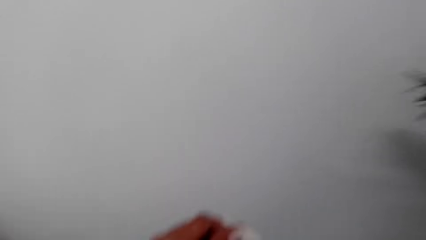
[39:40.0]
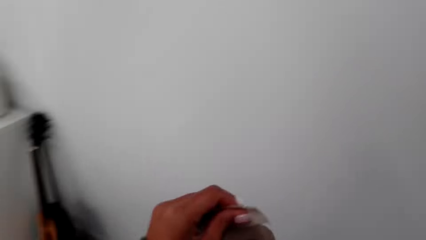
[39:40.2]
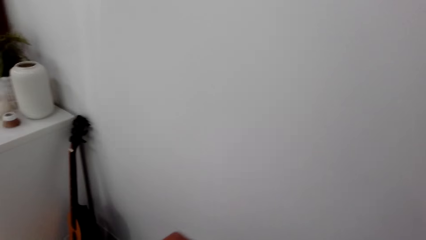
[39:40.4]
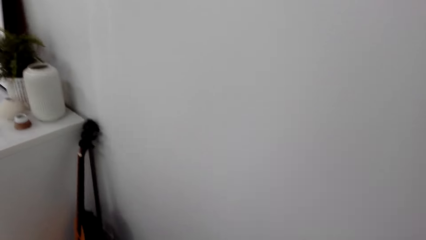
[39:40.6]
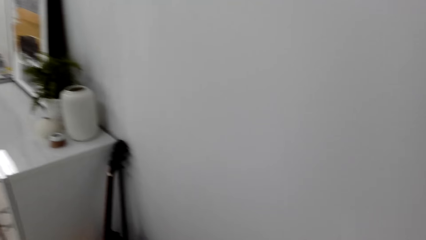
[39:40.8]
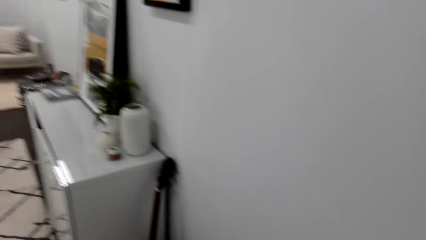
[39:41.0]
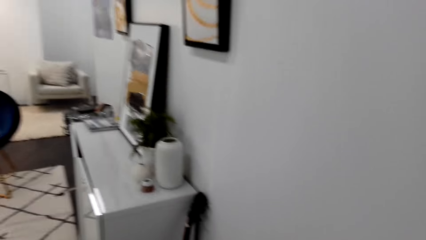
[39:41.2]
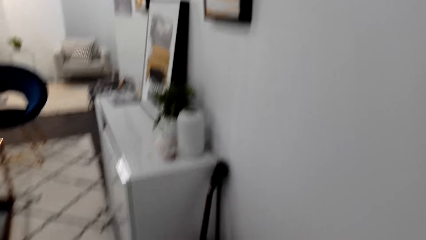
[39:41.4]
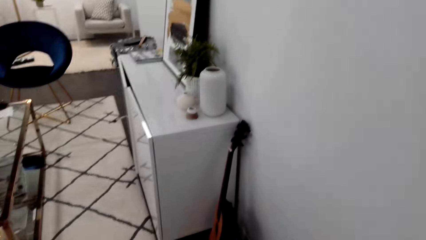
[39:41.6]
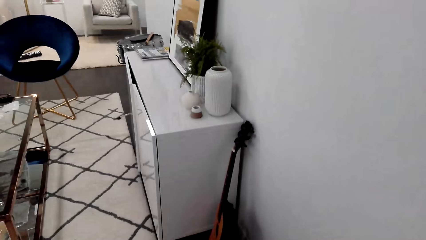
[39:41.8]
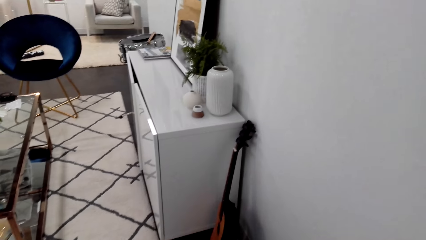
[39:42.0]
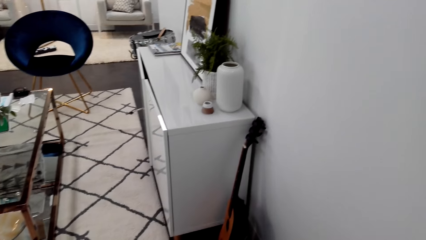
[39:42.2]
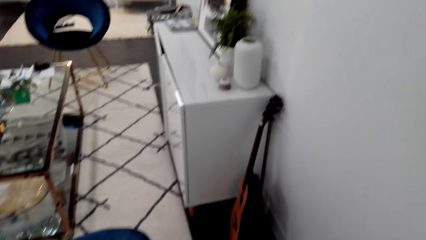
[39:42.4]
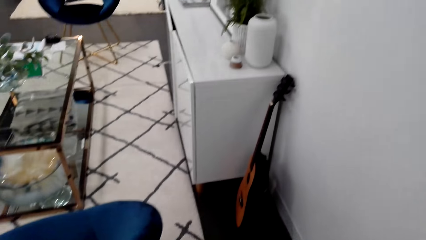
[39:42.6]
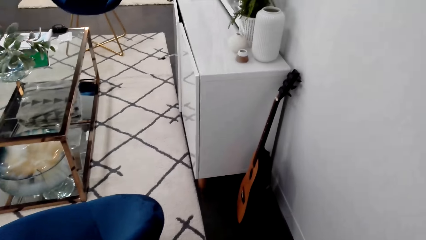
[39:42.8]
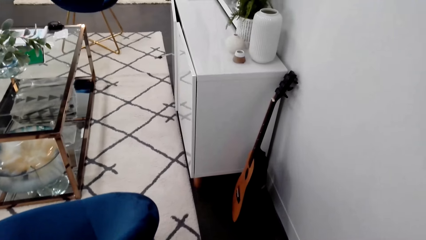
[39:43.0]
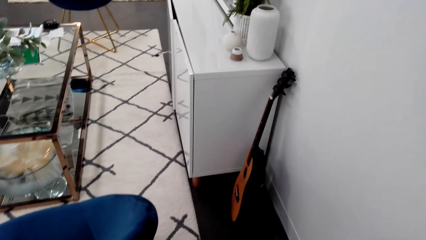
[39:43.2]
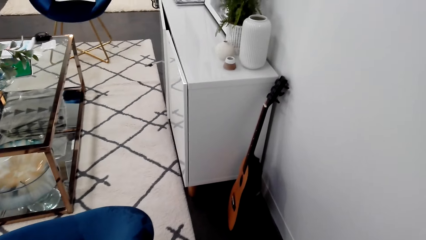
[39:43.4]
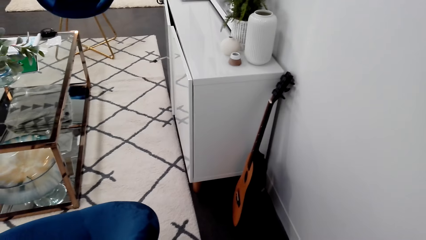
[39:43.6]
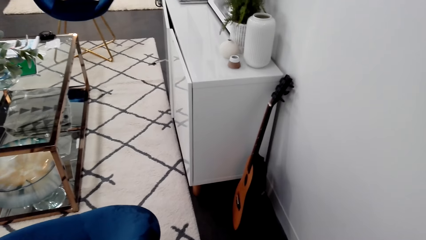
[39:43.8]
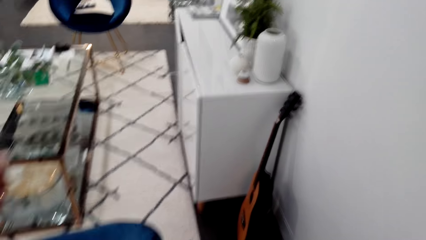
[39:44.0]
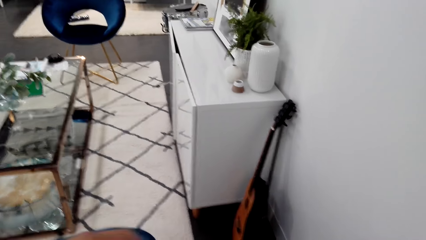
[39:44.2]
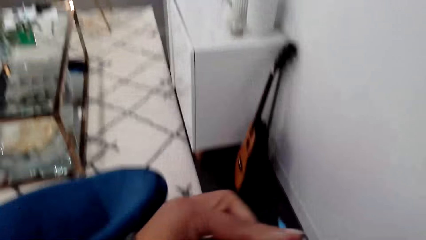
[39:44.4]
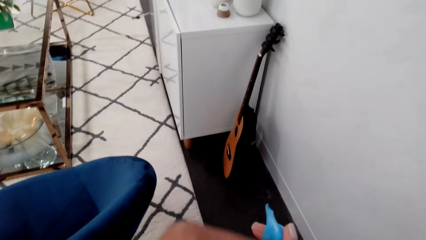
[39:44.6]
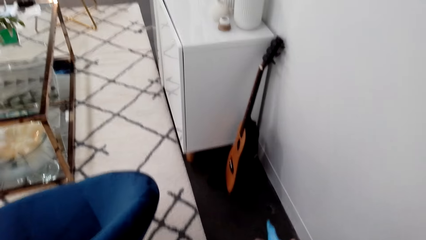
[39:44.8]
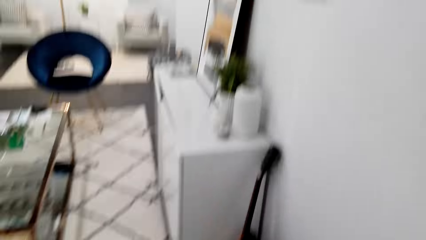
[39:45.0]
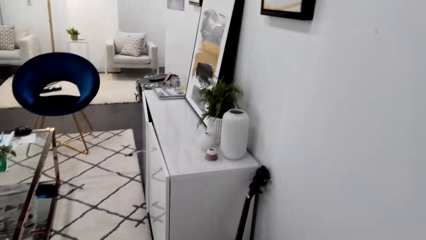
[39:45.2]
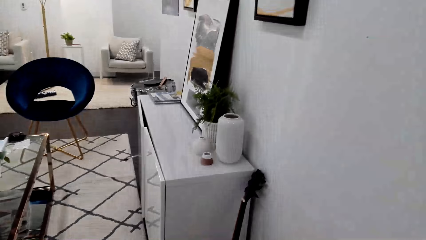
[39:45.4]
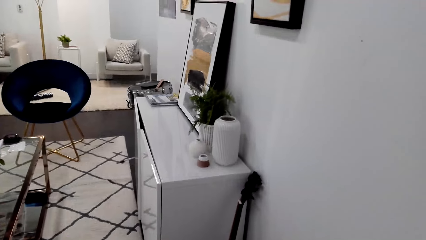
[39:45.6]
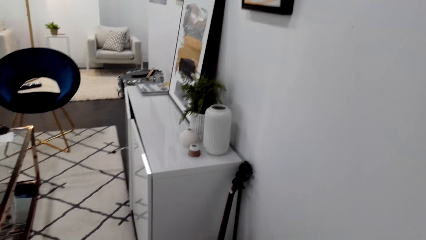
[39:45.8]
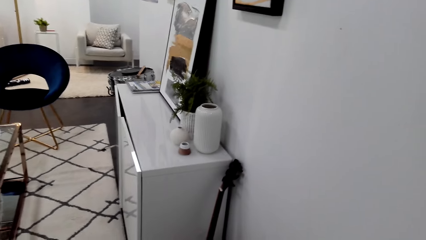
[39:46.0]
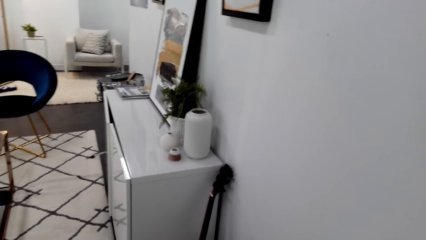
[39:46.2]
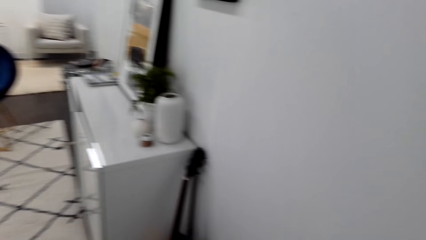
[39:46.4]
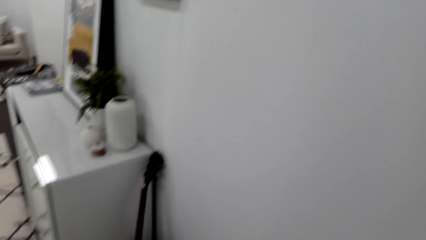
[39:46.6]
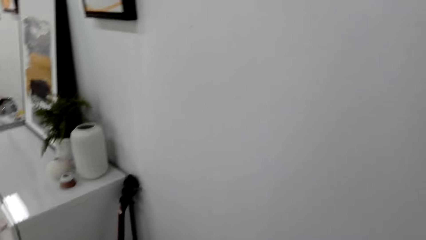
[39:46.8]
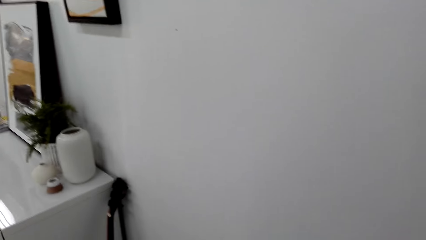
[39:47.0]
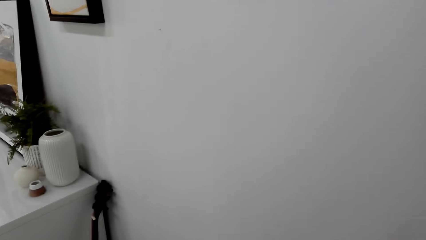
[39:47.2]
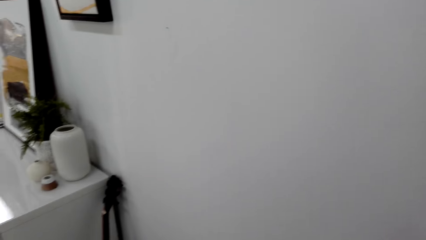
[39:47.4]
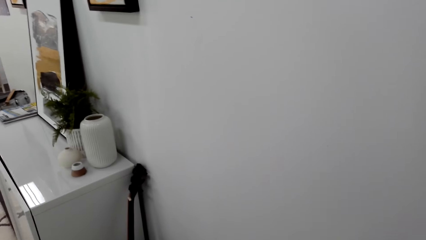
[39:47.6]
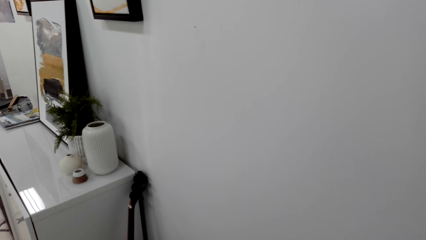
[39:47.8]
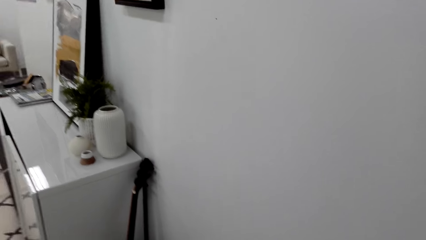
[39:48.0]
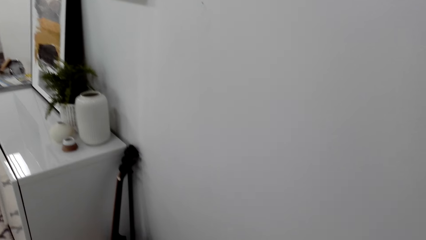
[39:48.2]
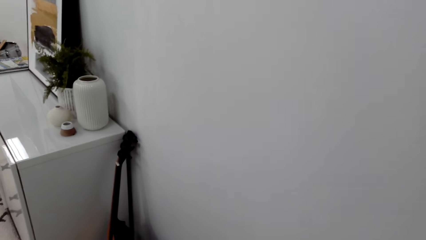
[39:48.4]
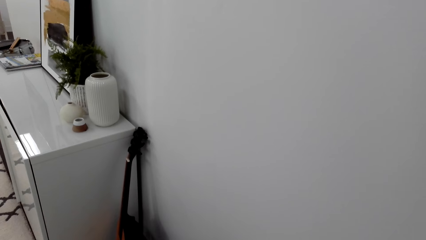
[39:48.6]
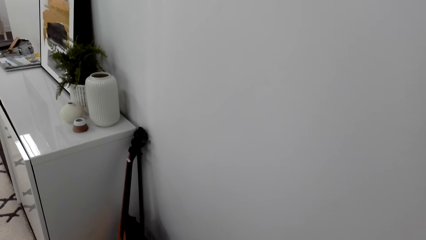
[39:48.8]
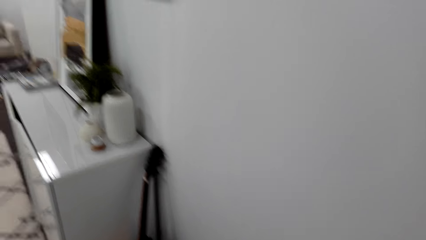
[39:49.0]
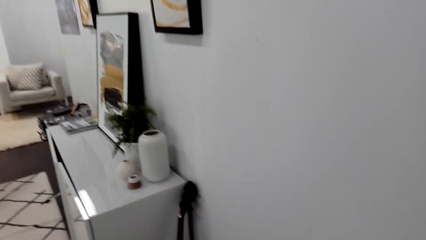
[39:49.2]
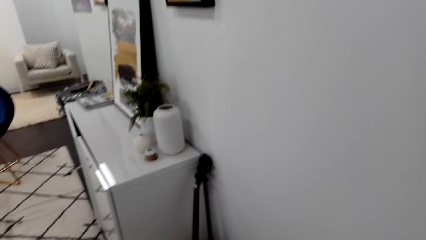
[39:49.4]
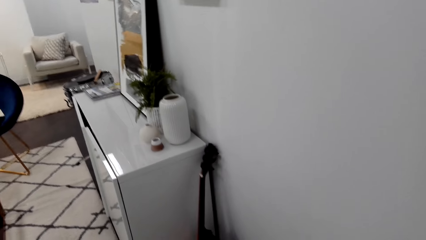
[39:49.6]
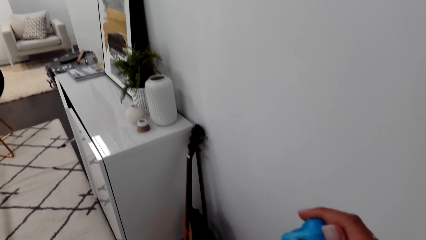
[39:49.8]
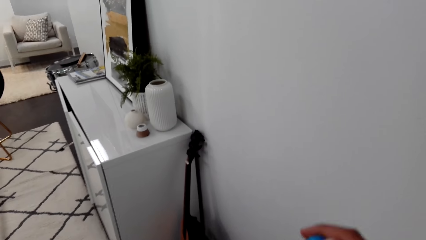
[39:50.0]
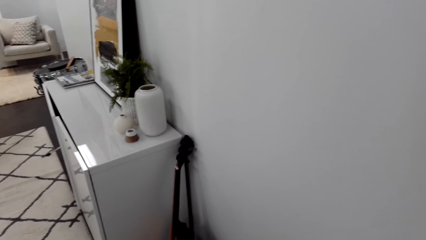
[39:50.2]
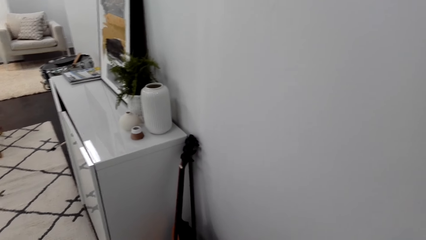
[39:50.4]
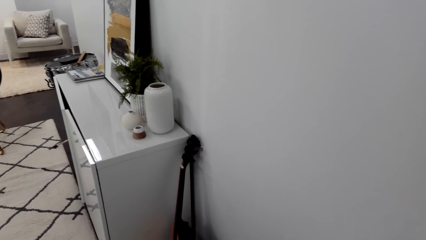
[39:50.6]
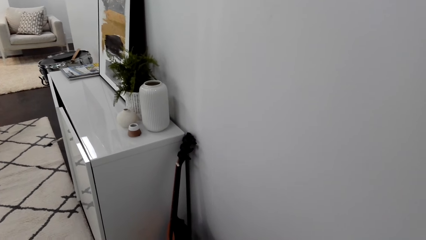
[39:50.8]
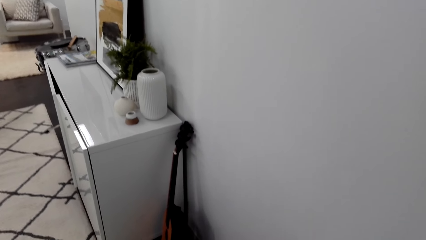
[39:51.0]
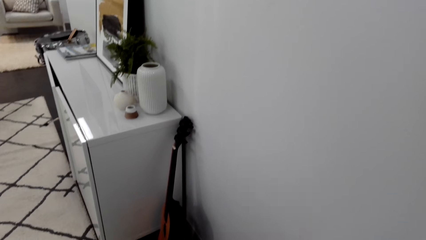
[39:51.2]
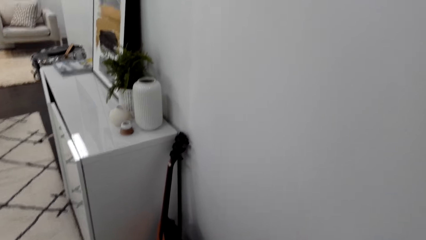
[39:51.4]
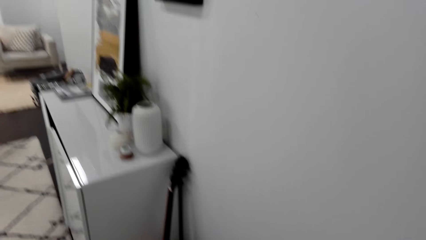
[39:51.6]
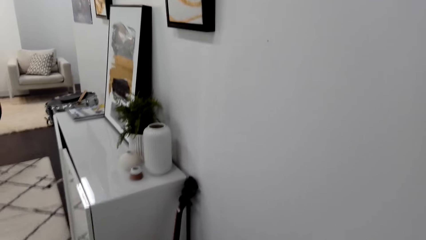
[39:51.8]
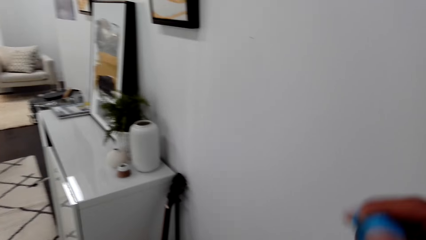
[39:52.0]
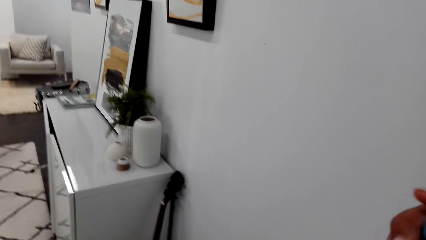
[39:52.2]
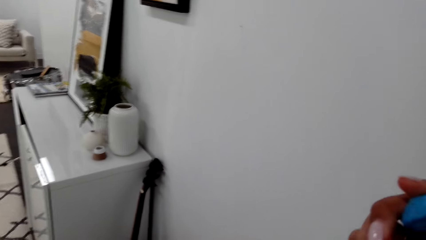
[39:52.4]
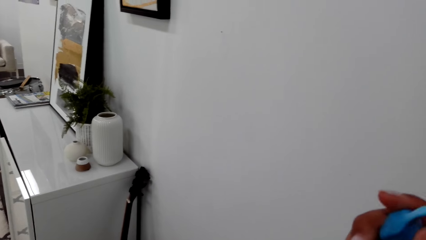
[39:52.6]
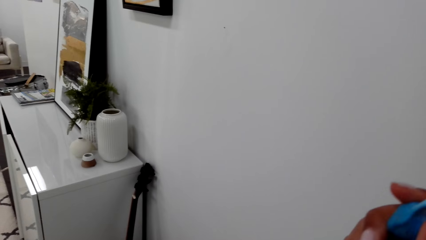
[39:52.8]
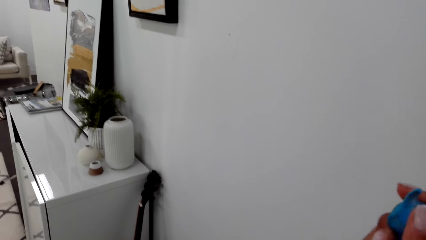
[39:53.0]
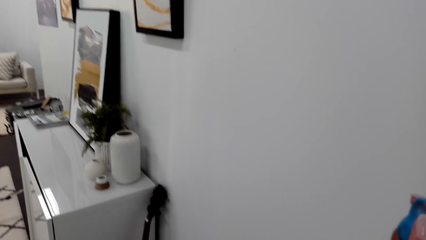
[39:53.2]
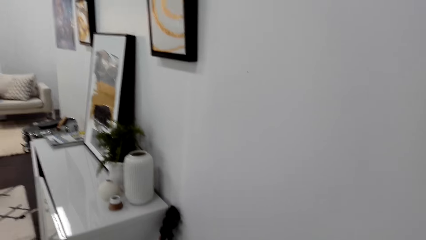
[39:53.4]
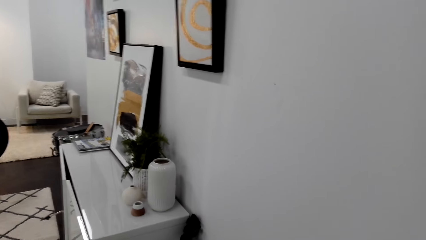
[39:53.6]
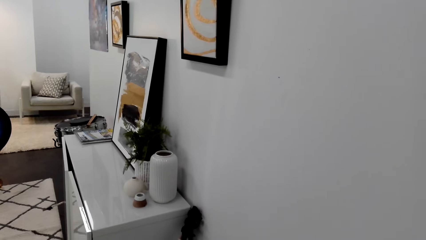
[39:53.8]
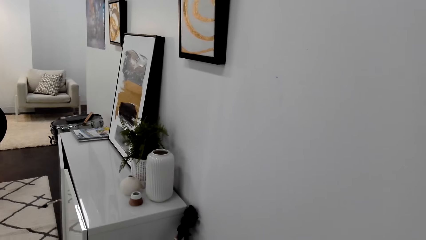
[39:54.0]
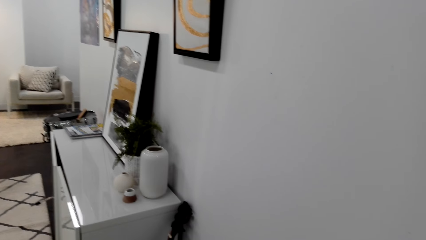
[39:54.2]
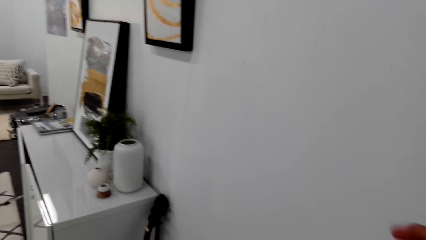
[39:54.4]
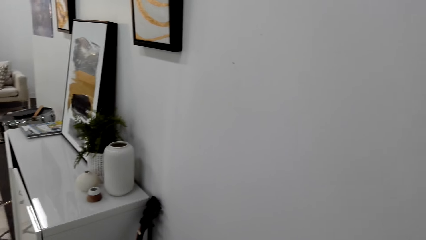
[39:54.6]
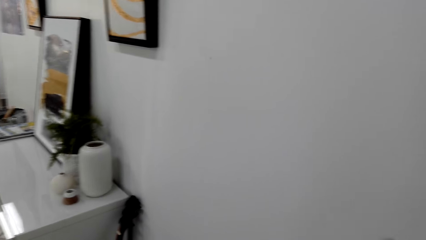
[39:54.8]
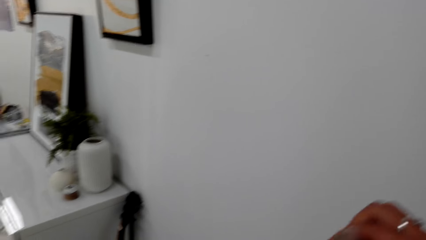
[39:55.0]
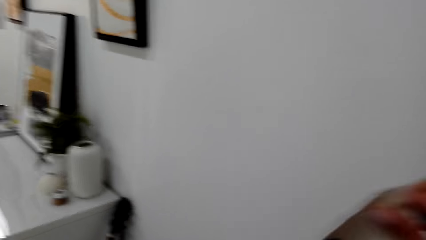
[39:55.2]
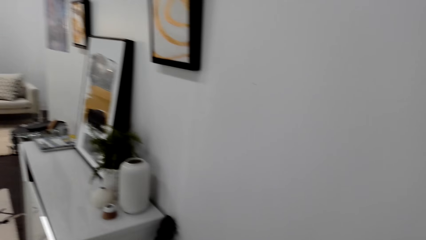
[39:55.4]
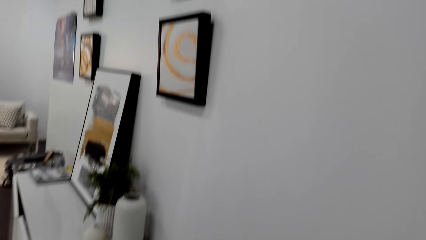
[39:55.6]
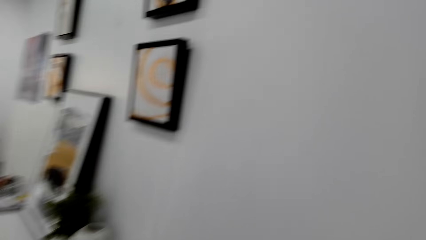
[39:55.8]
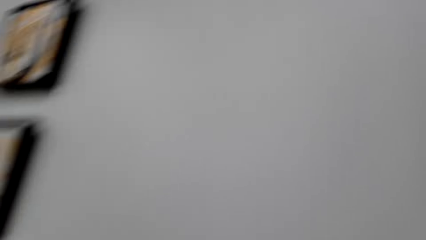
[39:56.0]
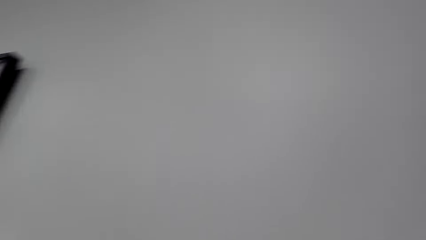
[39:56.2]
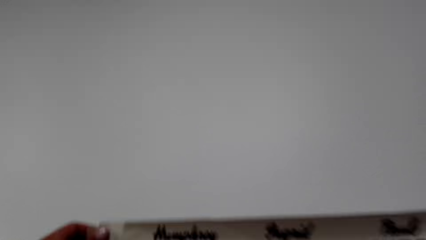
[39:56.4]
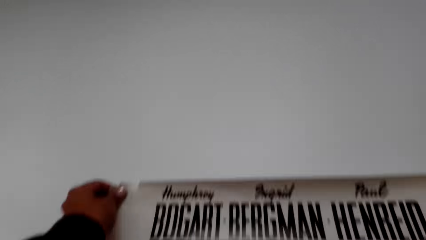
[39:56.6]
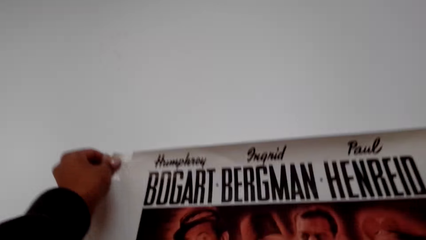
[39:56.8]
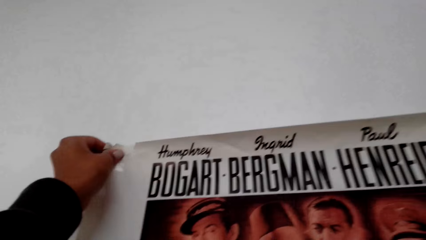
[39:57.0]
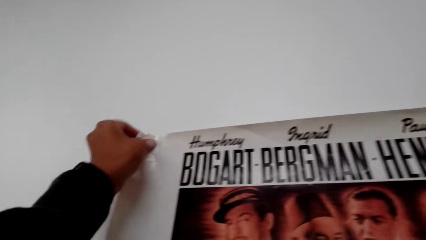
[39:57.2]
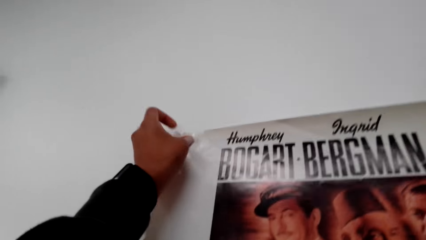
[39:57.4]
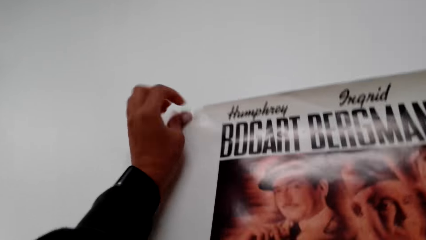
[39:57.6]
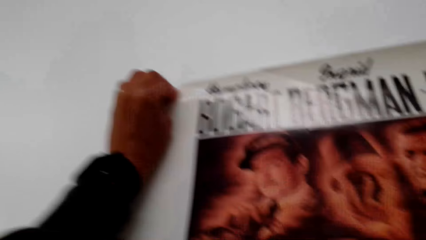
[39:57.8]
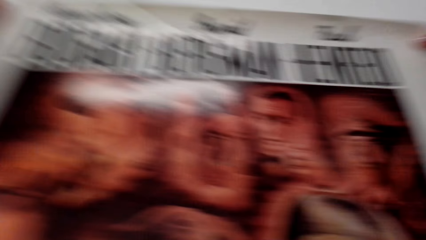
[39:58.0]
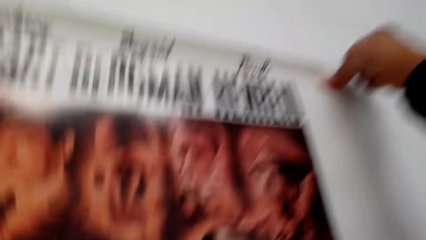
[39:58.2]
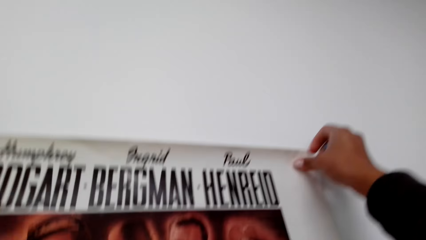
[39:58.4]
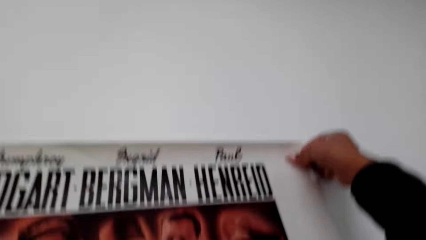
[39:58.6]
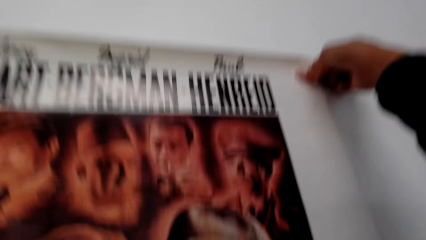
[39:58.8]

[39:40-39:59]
The camera wearer dialogues with a person. They look around the house. They pick up the wall sticker. They put an art on the wall.
